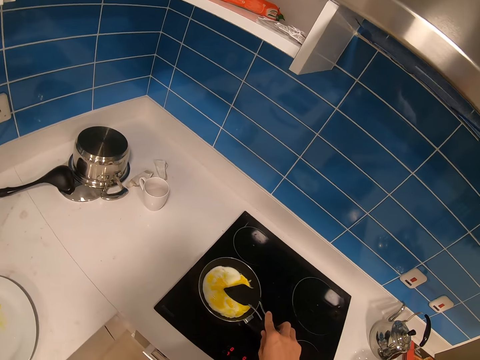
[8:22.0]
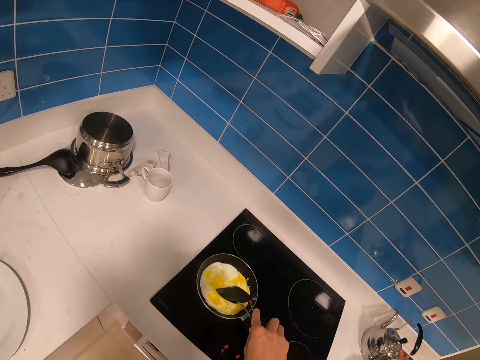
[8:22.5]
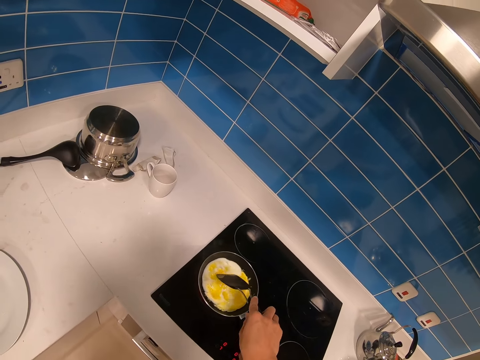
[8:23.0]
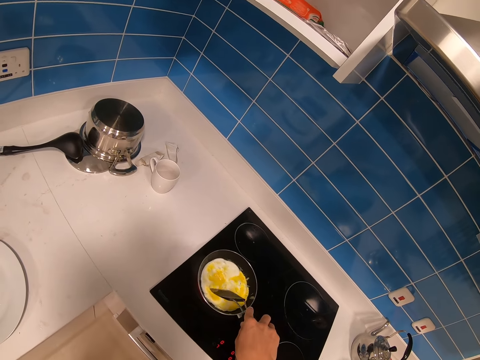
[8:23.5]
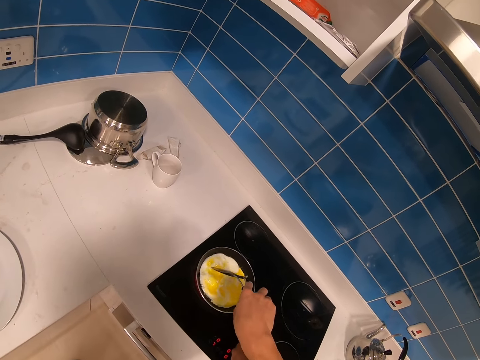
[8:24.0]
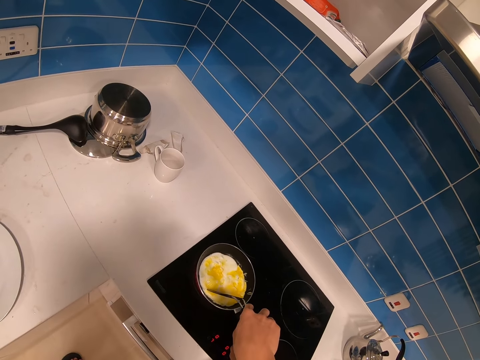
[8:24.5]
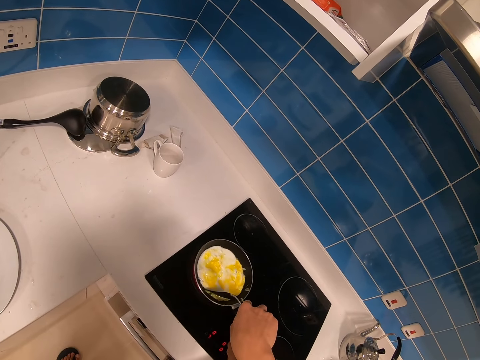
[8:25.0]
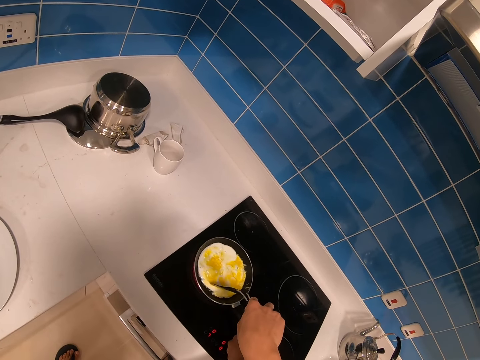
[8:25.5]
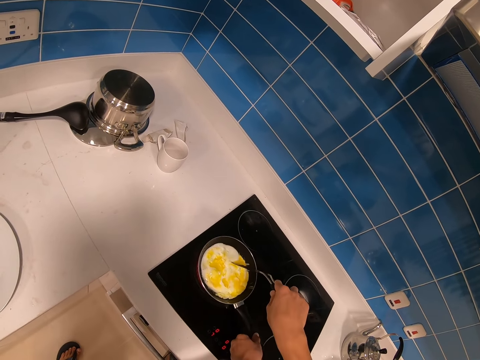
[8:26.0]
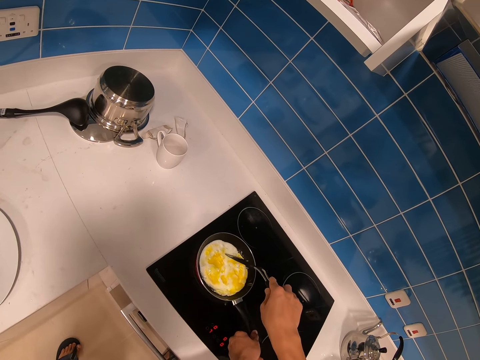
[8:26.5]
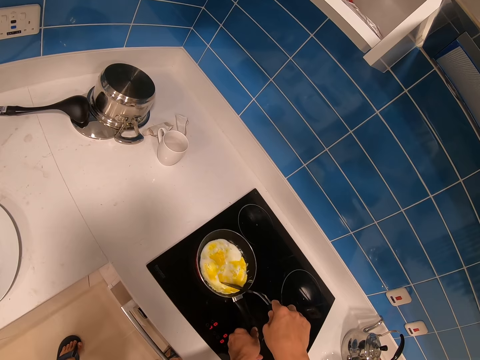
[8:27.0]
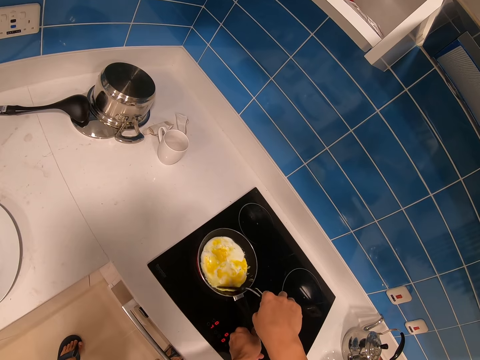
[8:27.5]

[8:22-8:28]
The camera wearer cooks the egg. They stir the eggs on the cooking pan.

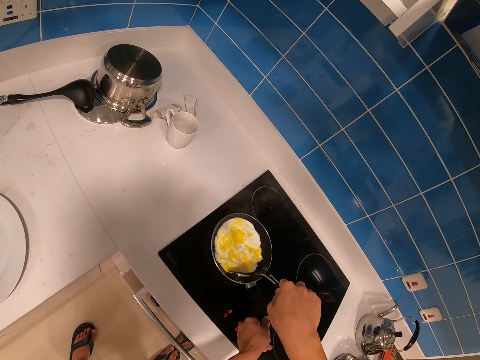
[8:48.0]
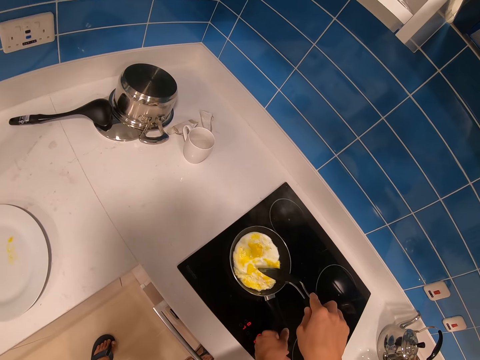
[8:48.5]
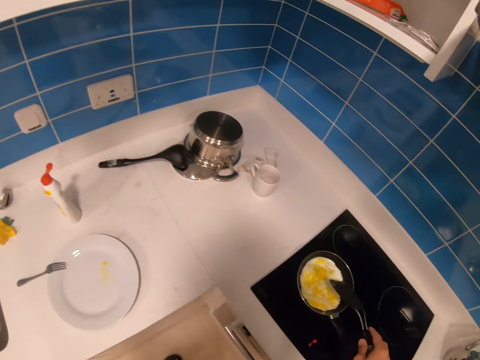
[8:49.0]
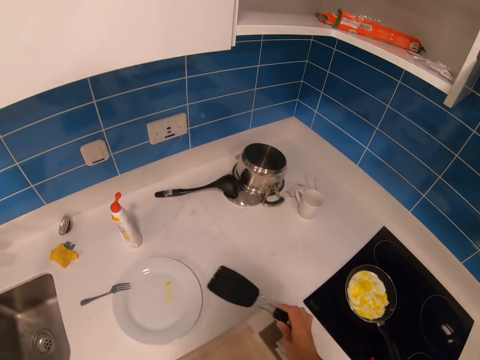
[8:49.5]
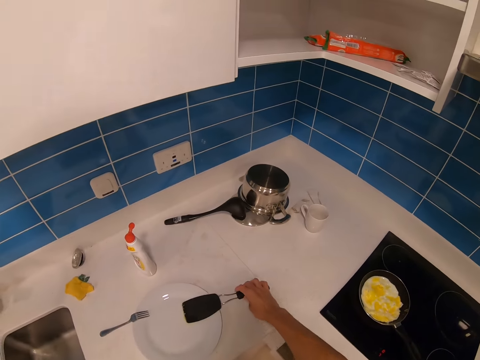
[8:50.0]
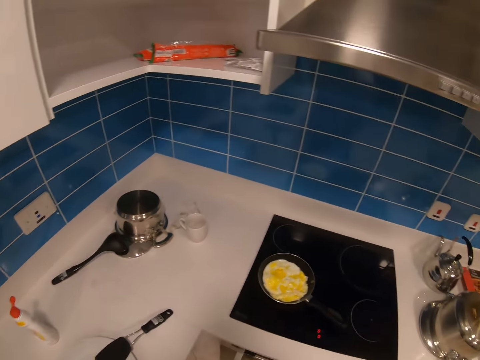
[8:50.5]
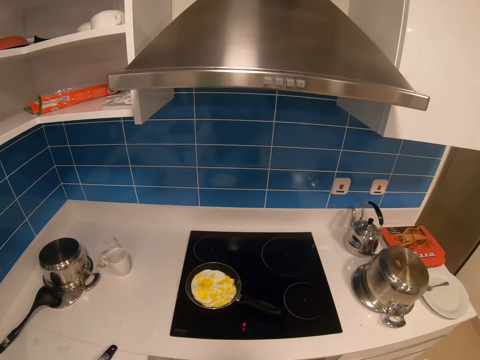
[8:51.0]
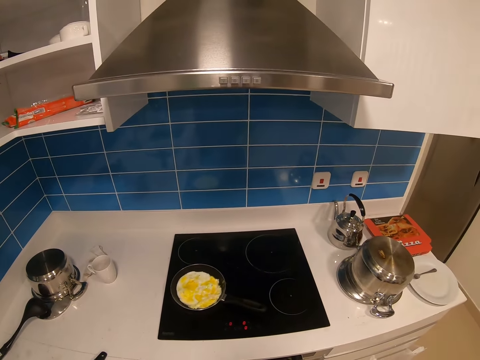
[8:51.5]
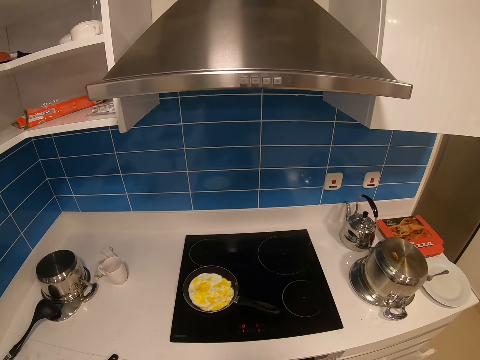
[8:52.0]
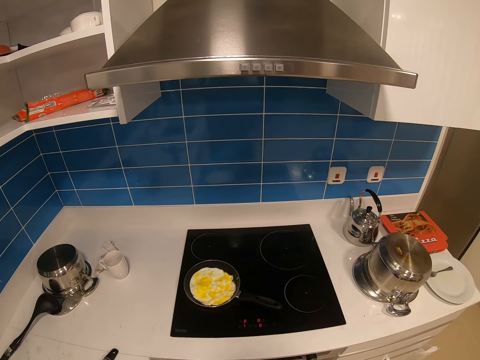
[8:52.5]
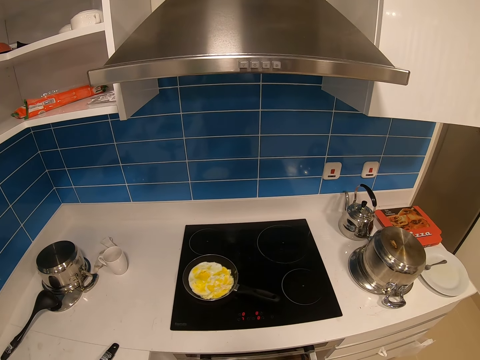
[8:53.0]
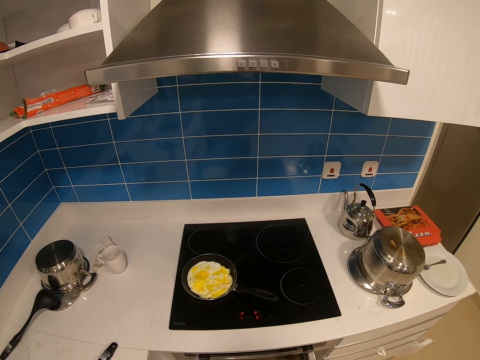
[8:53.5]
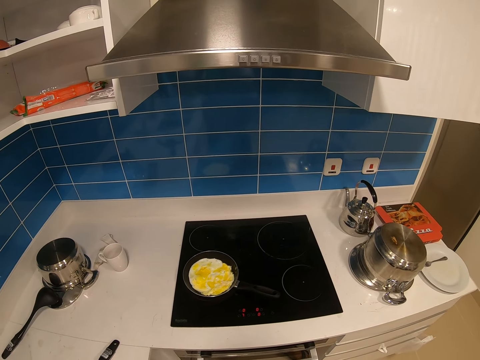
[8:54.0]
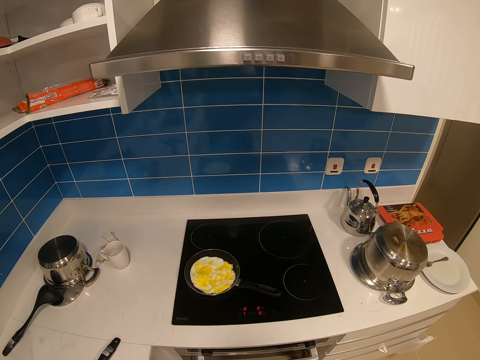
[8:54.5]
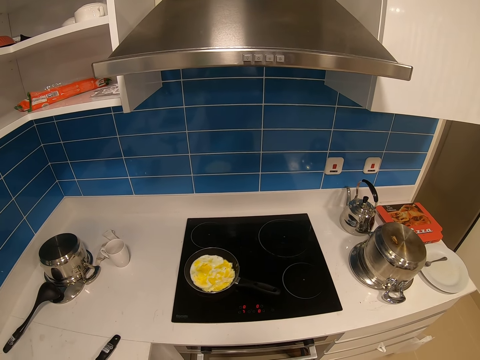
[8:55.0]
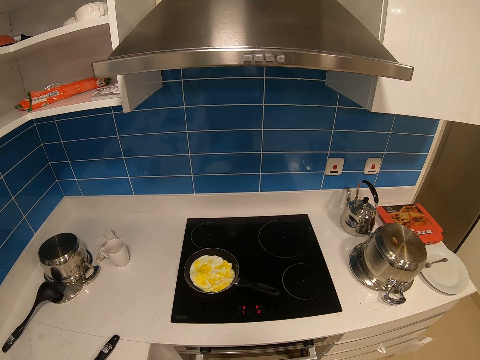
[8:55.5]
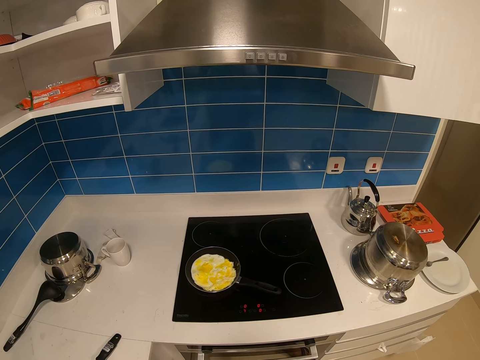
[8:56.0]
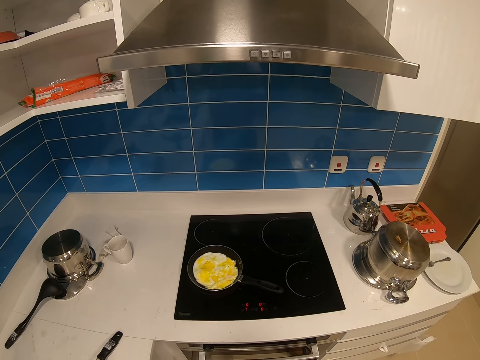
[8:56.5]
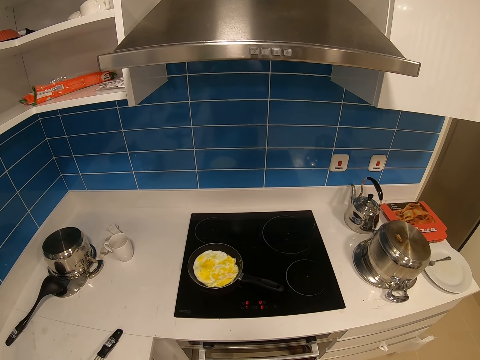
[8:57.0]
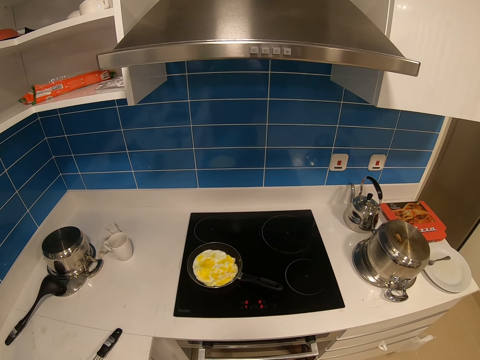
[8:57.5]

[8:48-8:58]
The camera wearer places down the spoon. They put down the plate. They look around and stare at the eggs on the cooking pan.

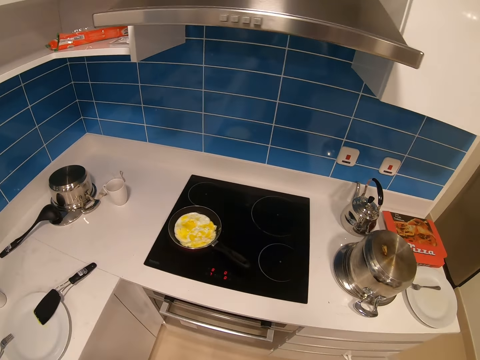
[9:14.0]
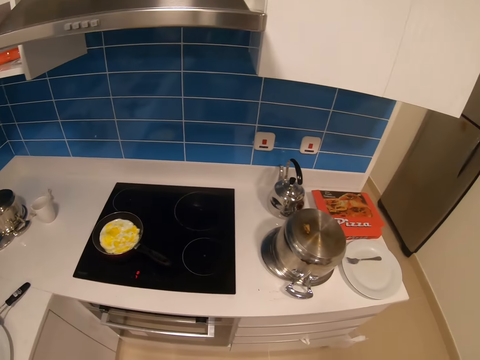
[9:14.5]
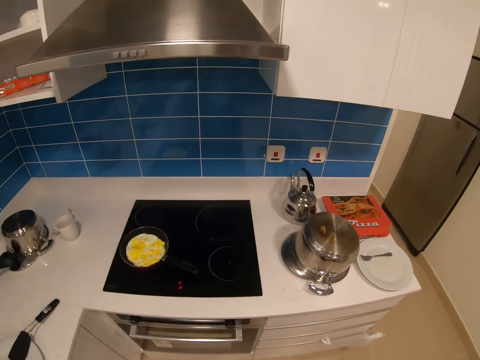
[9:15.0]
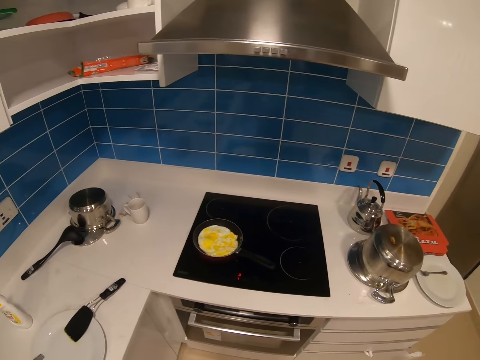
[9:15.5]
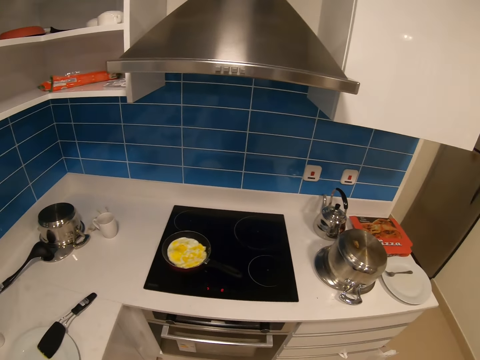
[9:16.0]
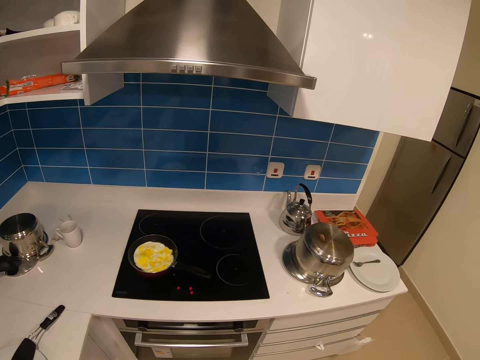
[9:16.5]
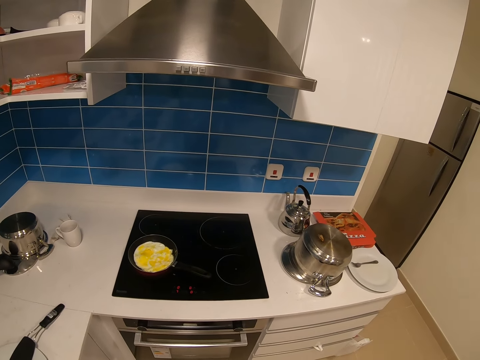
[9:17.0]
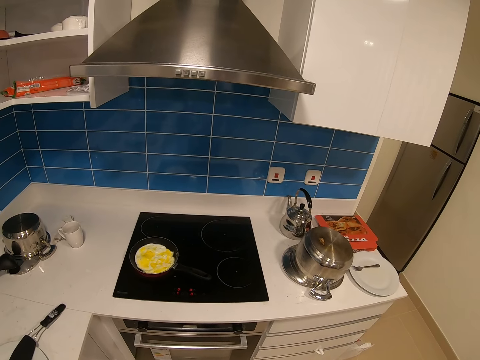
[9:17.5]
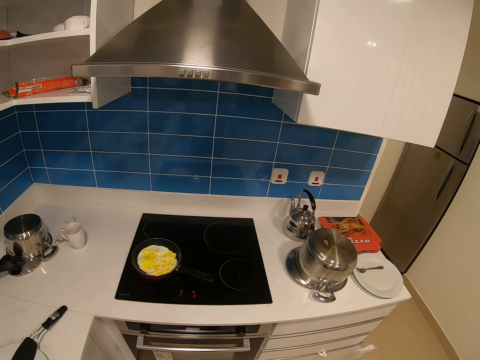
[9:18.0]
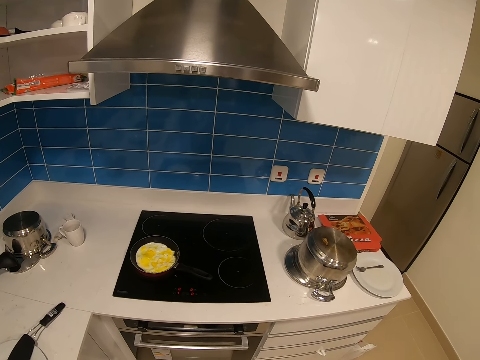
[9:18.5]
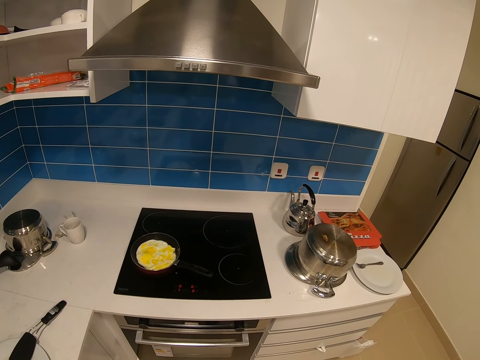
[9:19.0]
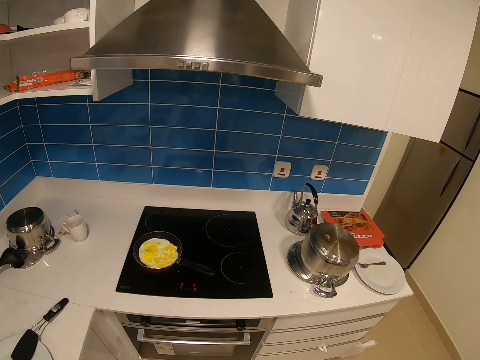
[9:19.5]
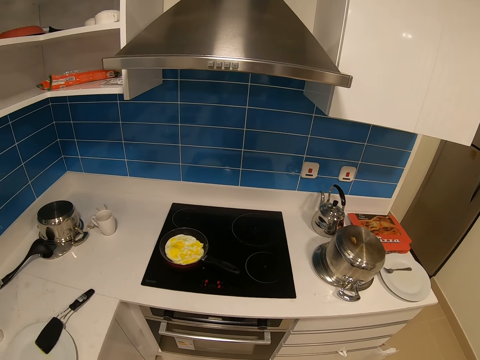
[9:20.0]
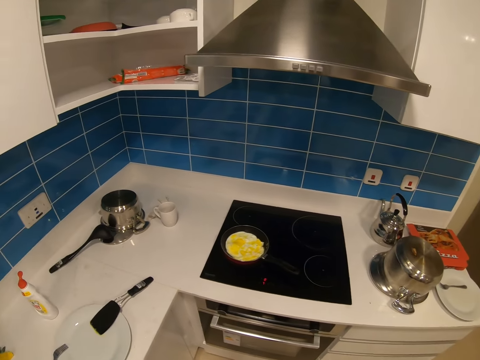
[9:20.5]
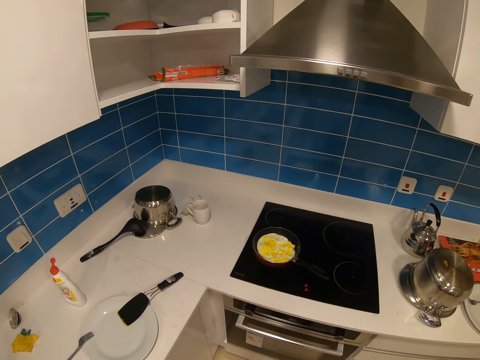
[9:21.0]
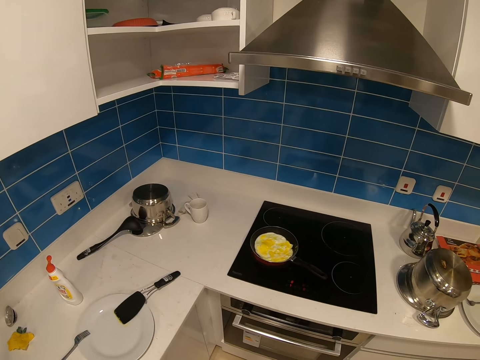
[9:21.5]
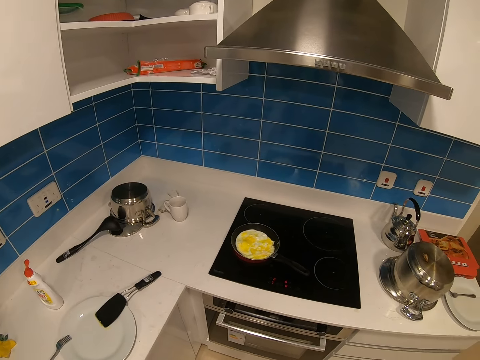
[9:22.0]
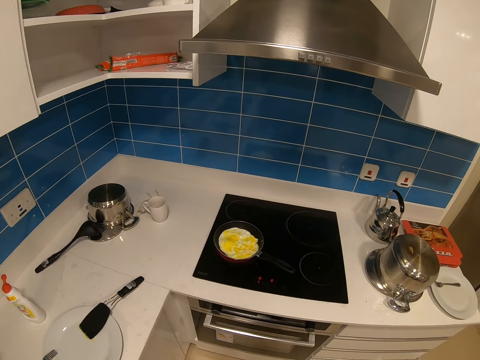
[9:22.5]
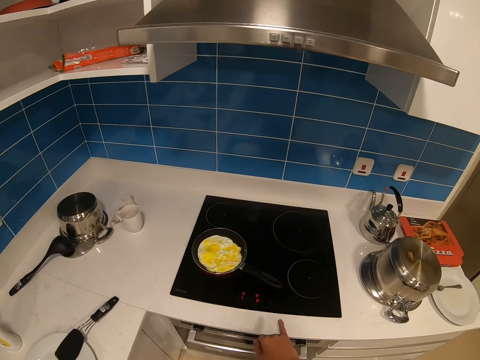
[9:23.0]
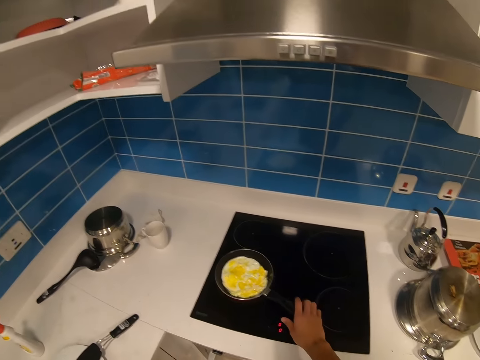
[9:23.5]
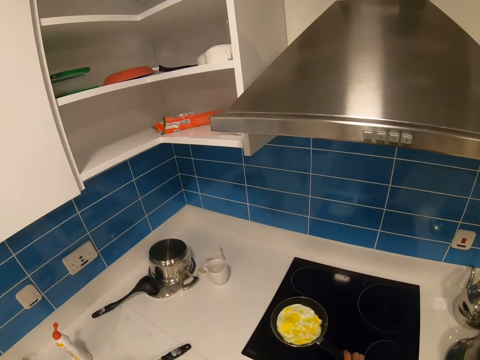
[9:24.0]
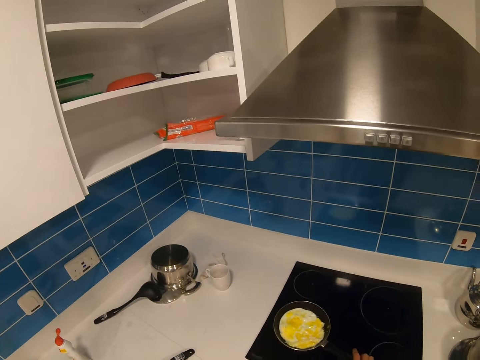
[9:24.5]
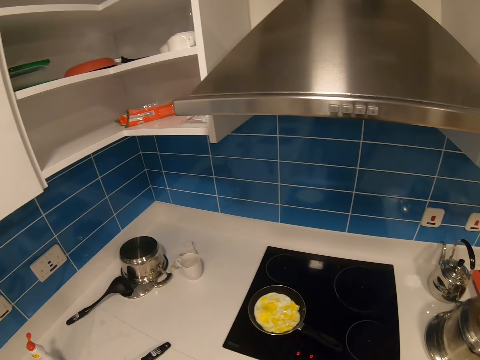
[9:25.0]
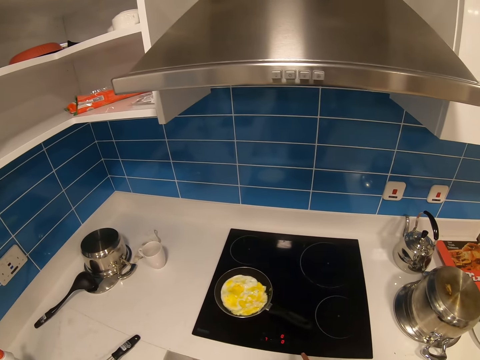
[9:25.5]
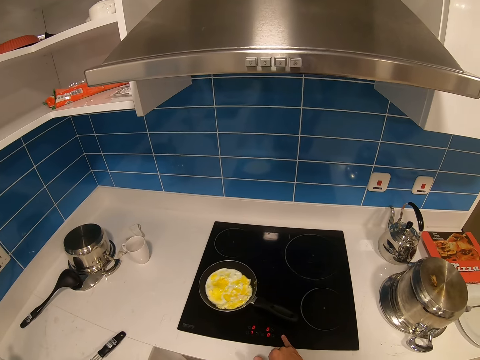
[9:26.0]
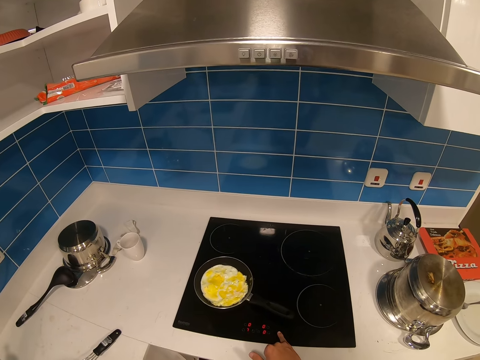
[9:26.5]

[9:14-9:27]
The camera wearer looks around the kitchen. They hold the handle of the cooking pan.
